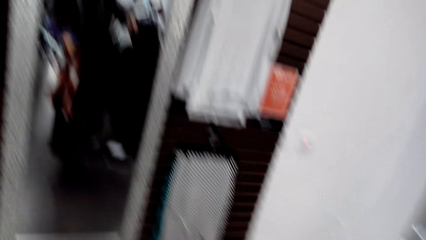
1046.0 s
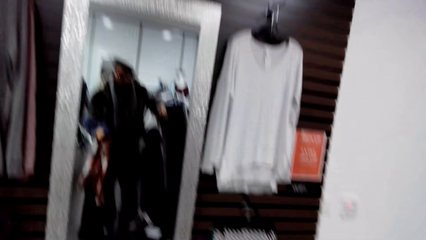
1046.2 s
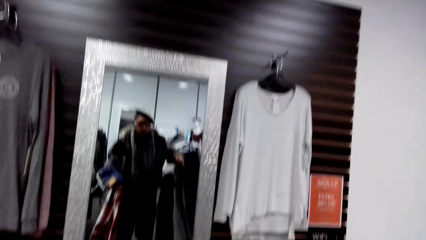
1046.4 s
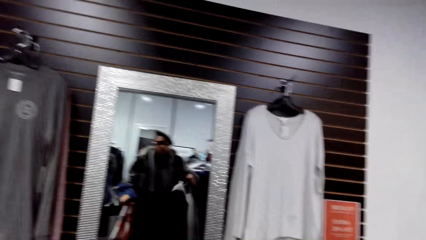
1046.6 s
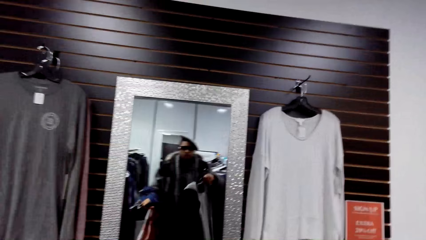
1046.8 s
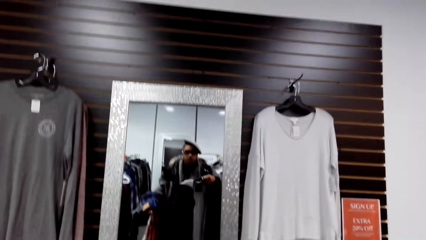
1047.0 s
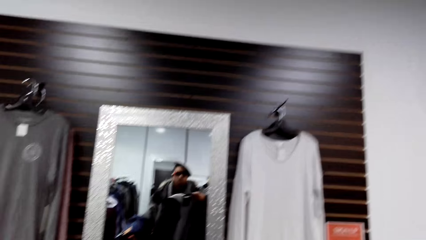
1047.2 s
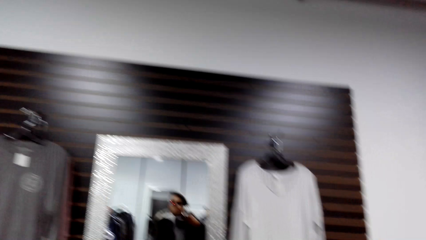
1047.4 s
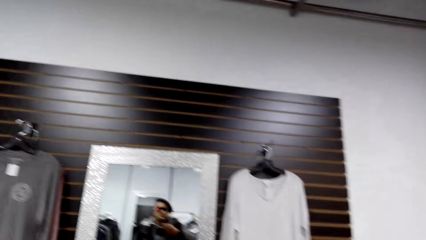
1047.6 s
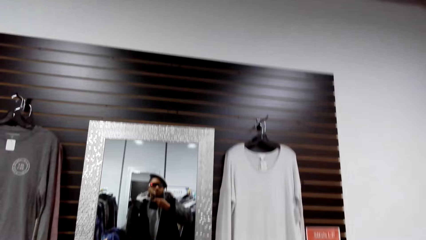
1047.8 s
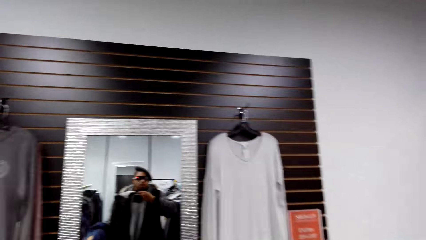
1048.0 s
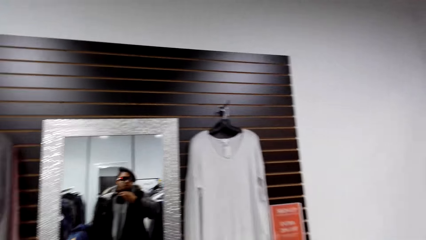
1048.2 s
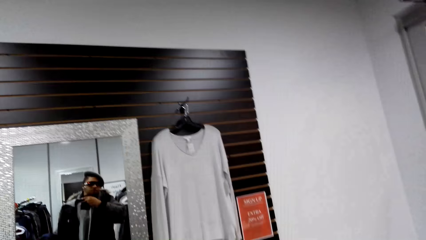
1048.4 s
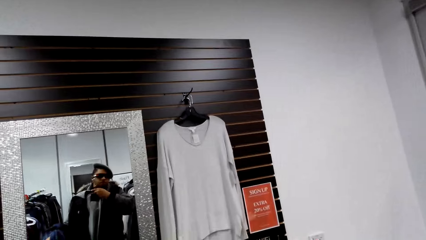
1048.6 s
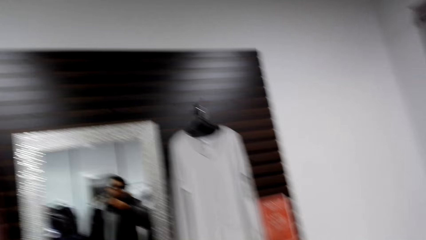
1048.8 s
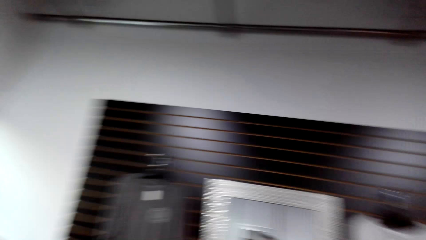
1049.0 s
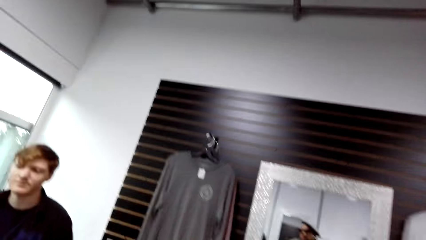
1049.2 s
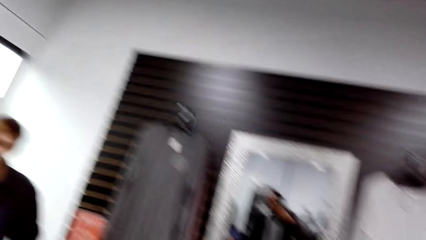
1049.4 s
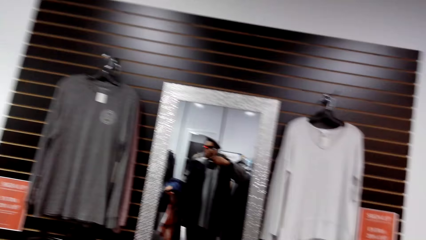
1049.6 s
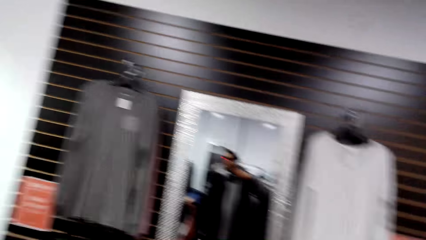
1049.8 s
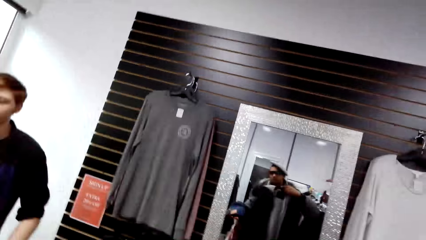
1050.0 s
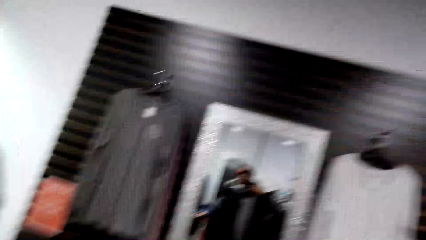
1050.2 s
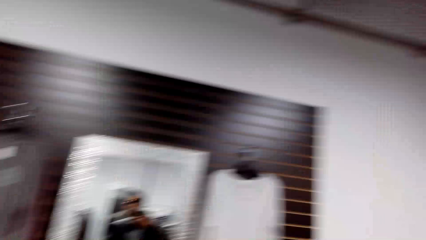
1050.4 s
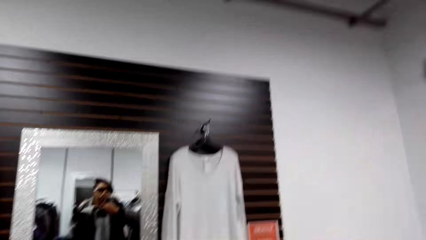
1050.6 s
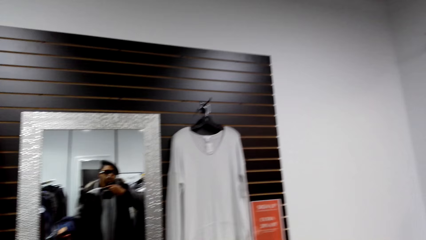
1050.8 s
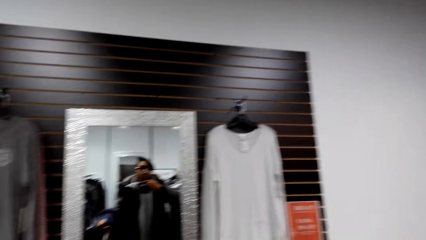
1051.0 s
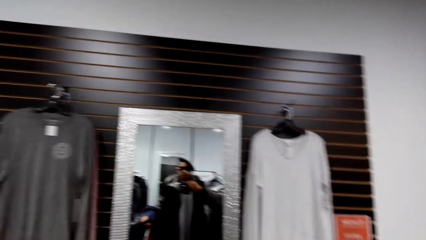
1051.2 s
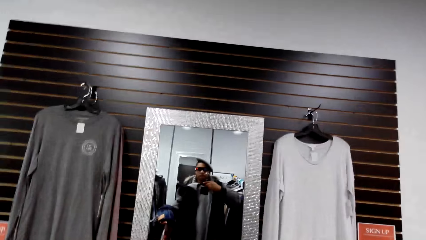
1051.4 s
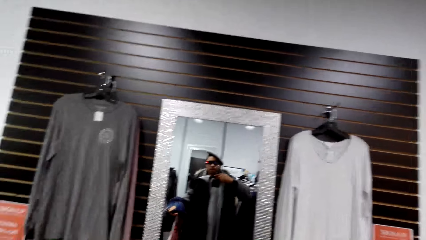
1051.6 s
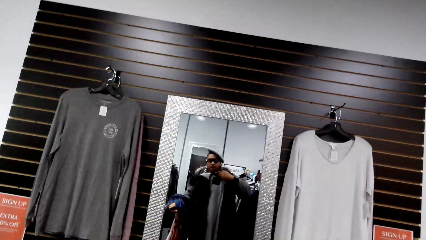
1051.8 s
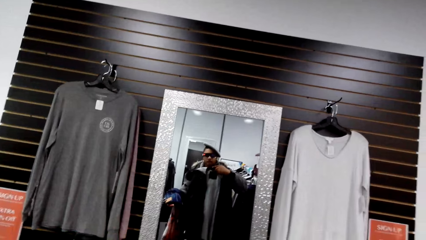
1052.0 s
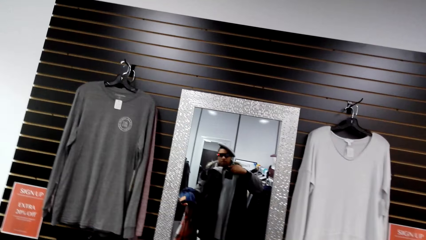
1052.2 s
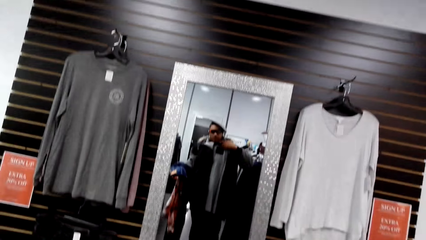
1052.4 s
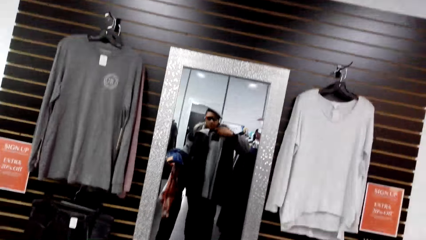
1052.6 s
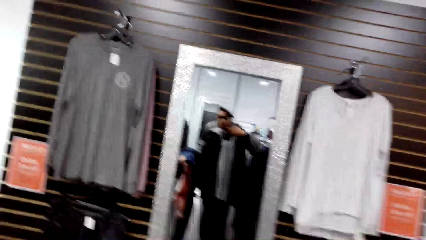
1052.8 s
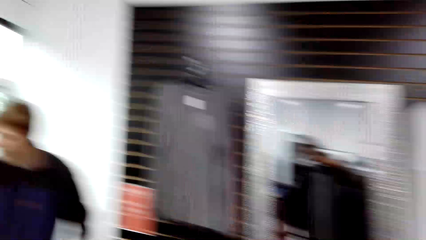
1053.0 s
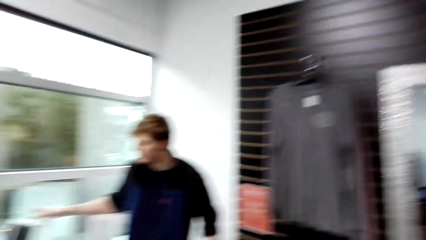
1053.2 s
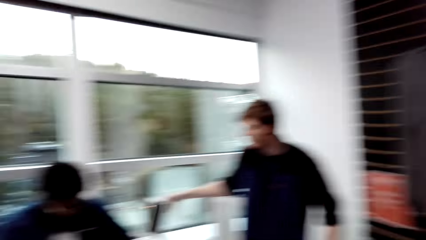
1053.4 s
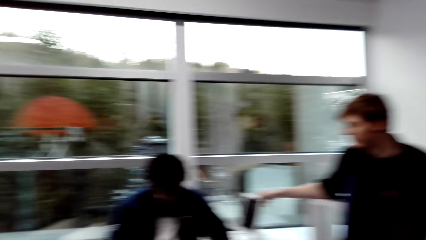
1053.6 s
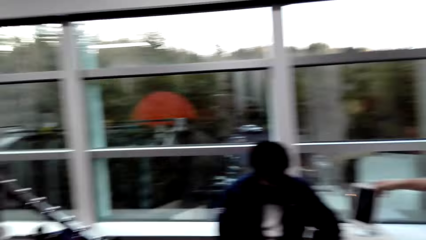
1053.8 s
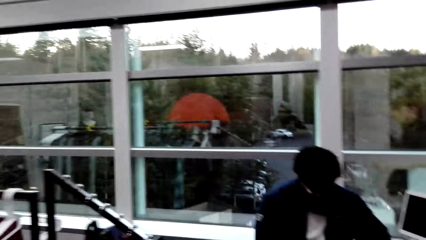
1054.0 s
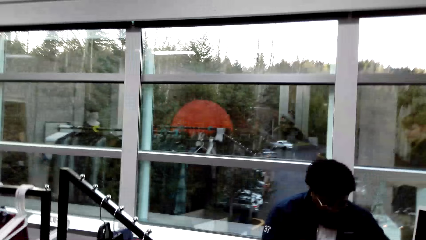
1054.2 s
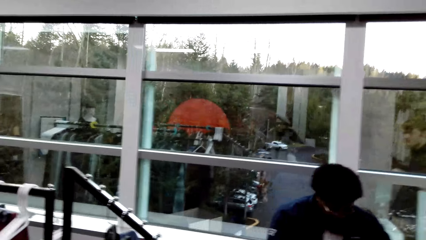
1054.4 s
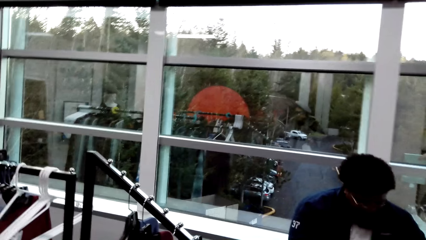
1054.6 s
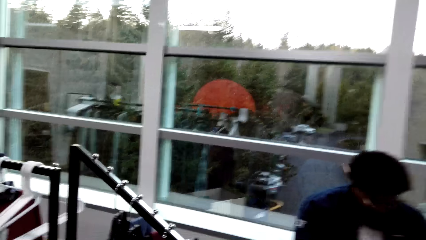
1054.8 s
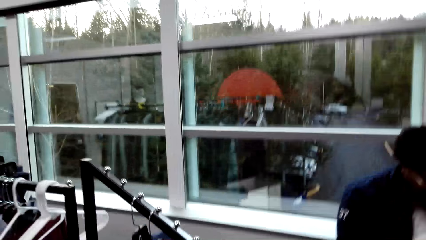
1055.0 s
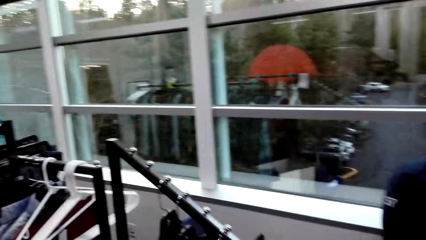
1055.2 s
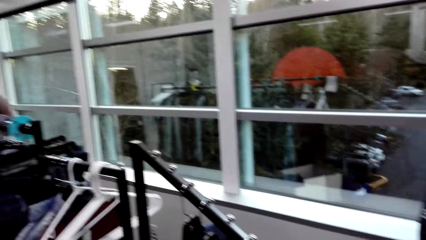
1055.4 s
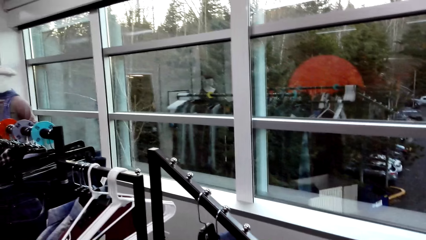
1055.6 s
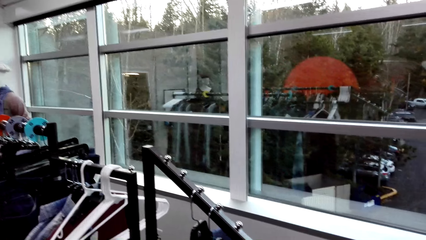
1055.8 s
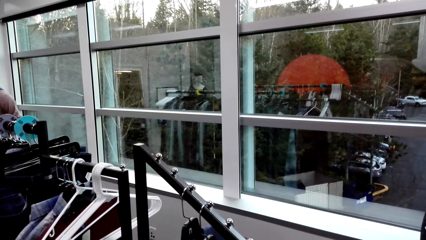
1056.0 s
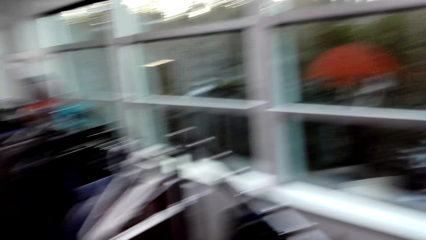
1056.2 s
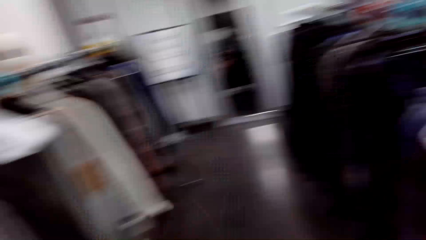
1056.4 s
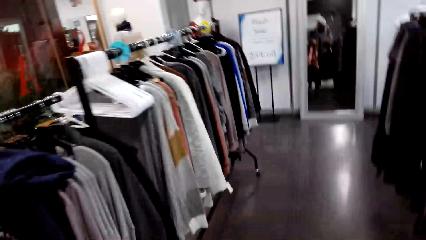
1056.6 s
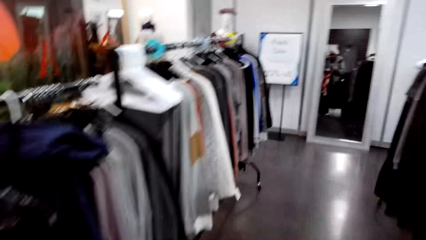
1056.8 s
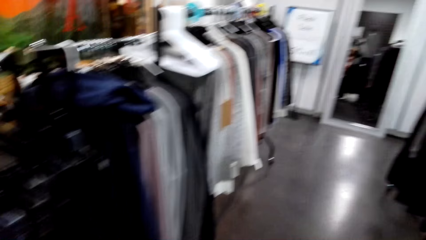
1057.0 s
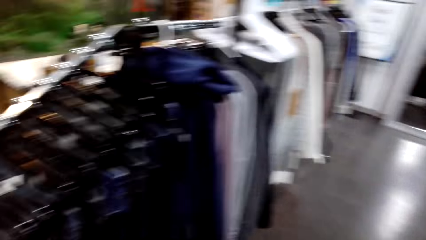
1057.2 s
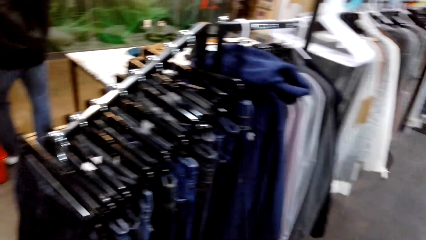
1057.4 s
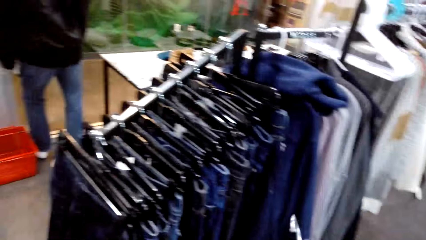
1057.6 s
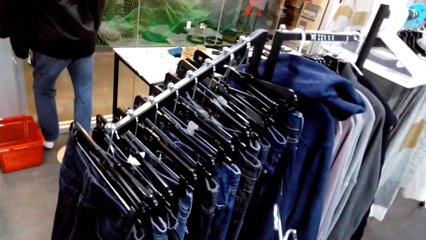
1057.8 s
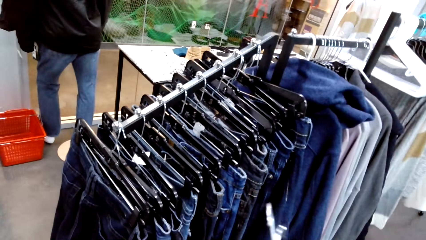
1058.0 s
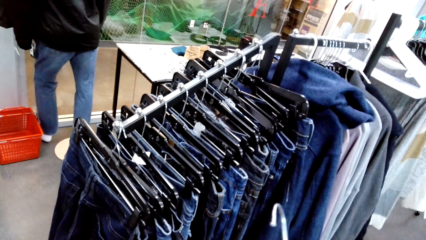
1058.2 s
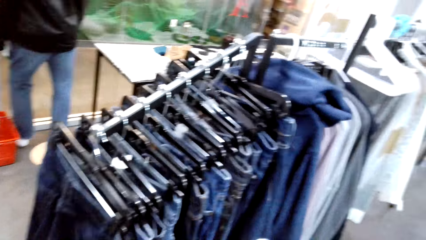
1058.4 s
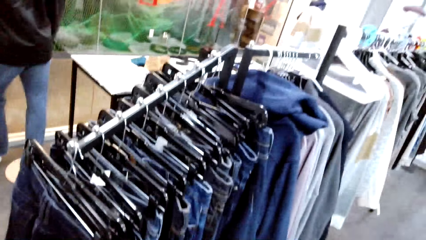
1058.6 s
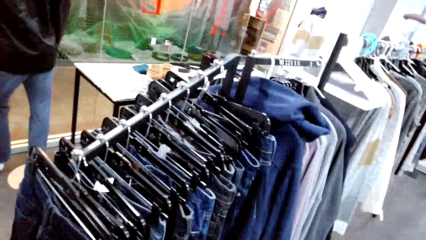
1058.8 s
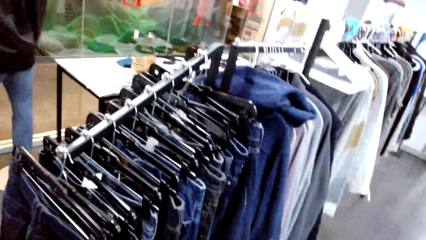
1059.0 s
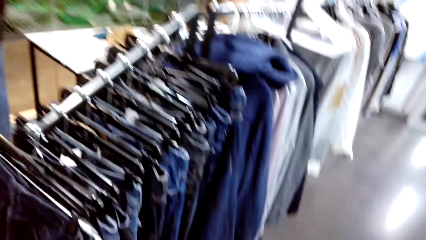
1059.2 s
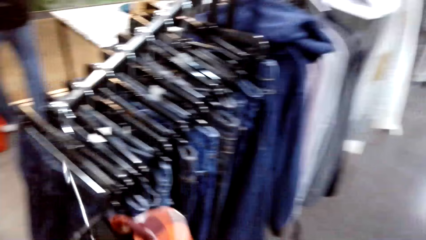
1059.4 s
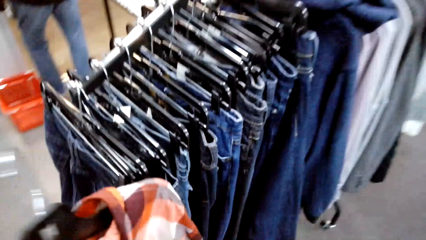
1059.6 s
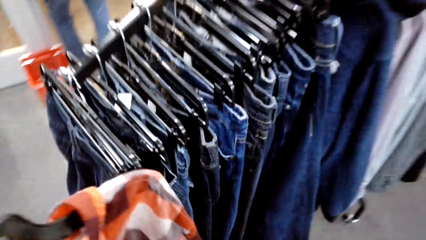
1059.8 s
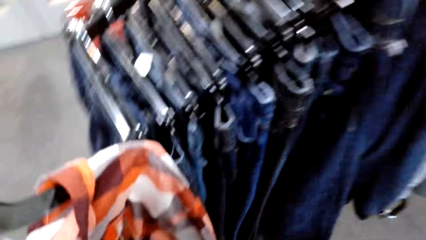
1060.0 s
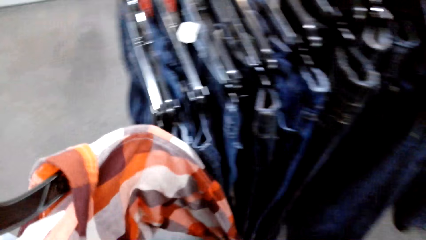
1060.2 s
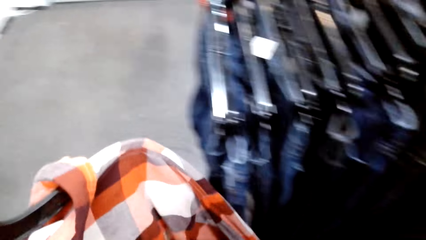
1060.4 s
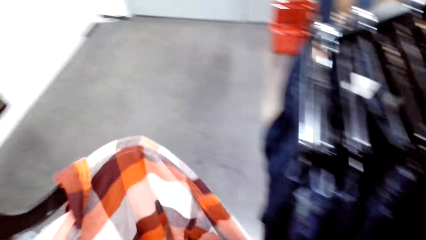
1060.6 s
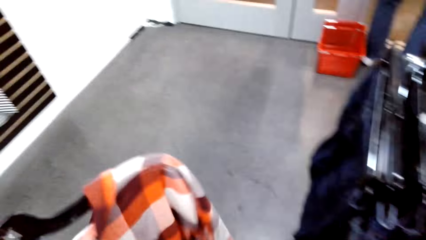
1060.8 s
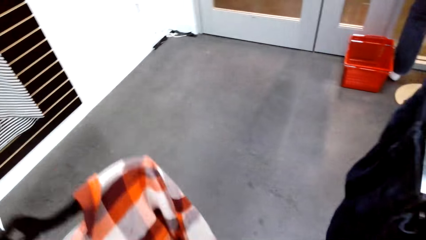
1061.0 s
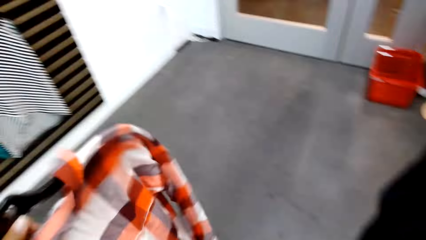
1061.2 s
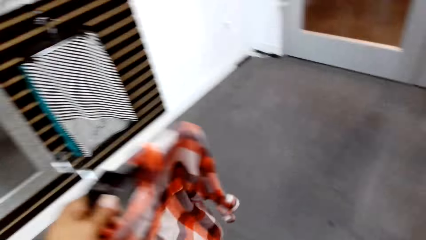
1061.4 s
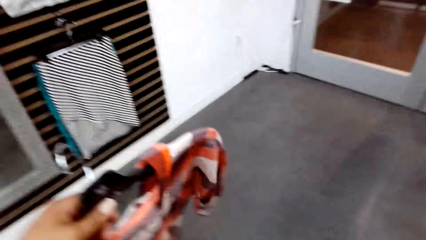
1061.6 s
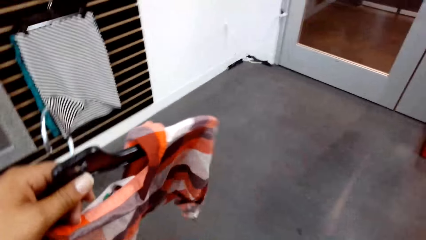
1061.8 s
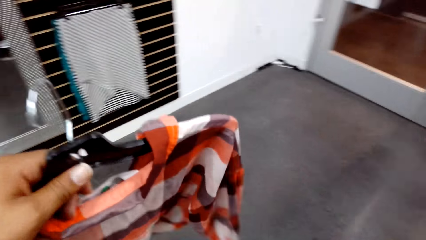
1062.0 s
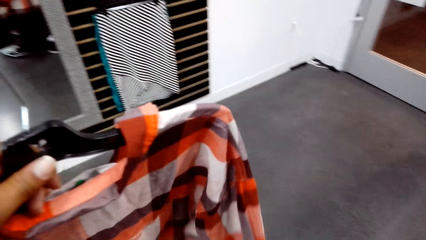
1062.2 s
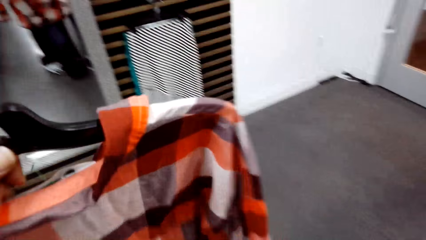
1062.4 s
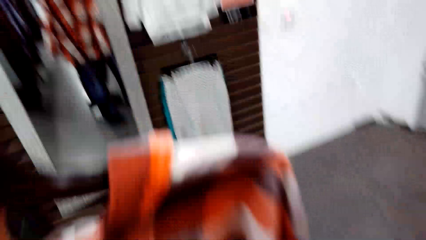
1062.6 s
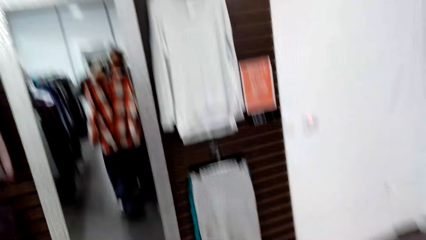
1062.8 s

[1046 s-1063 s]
The camera wearer stares at the mirror. He looks around. He looks around again. He moves around. He holds a cloth in his left hand.
